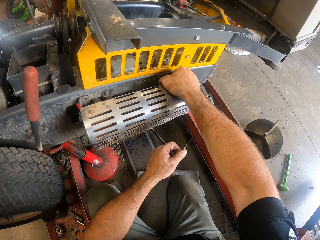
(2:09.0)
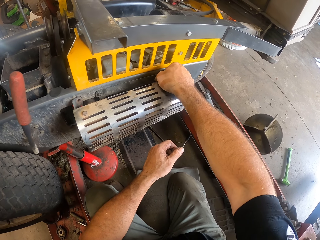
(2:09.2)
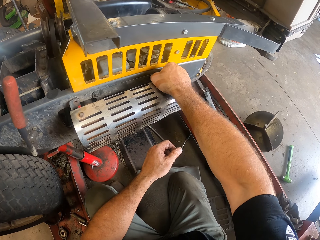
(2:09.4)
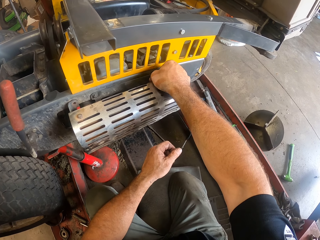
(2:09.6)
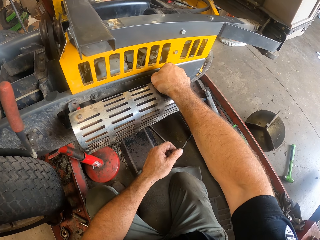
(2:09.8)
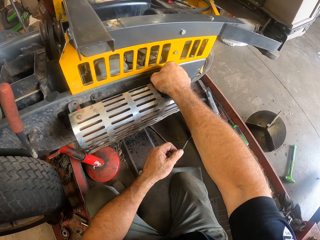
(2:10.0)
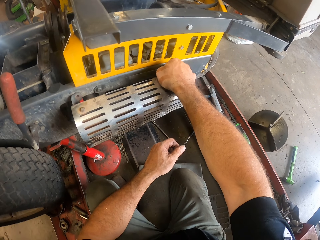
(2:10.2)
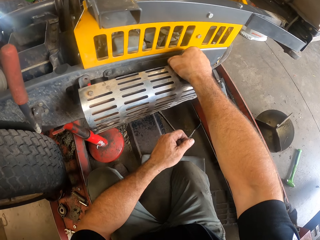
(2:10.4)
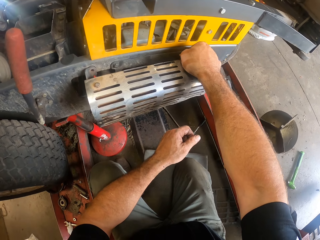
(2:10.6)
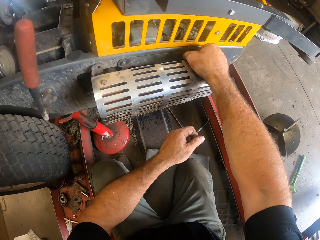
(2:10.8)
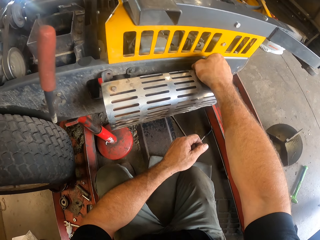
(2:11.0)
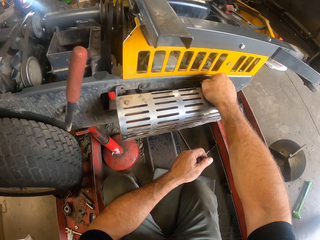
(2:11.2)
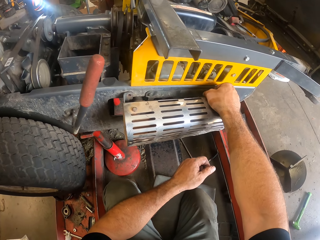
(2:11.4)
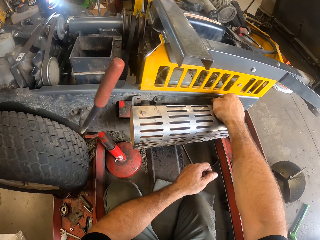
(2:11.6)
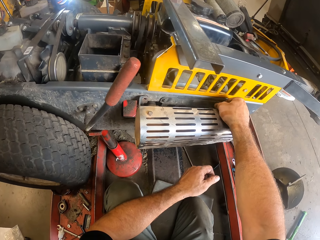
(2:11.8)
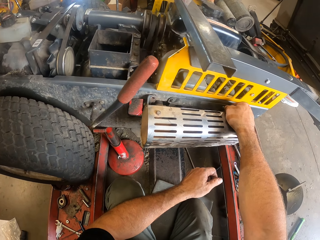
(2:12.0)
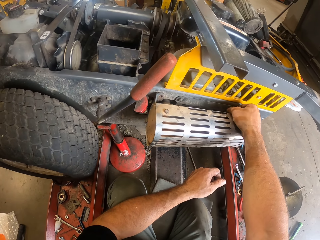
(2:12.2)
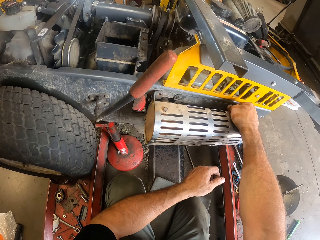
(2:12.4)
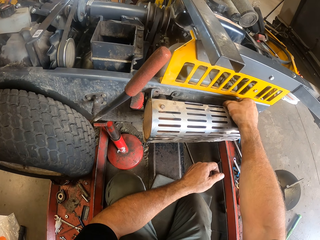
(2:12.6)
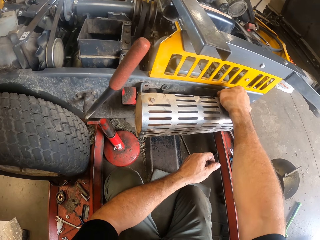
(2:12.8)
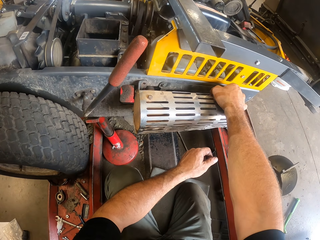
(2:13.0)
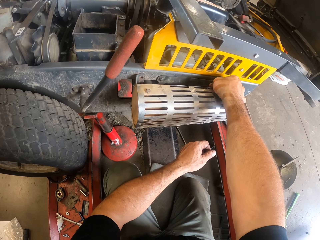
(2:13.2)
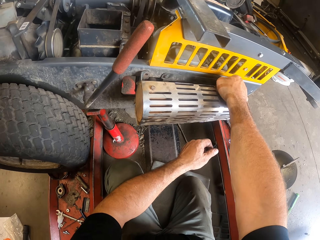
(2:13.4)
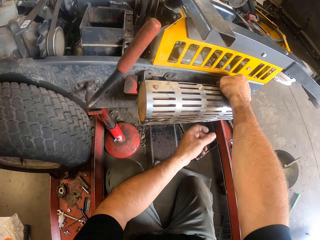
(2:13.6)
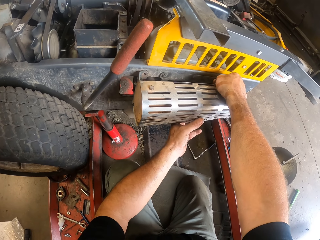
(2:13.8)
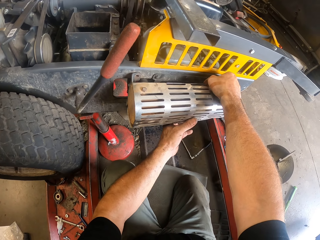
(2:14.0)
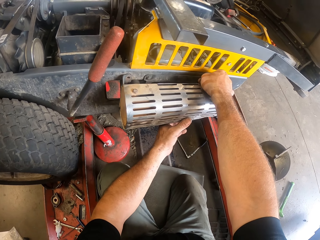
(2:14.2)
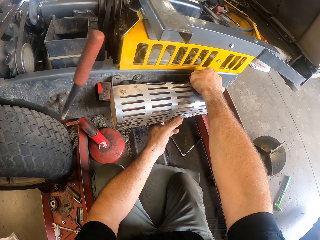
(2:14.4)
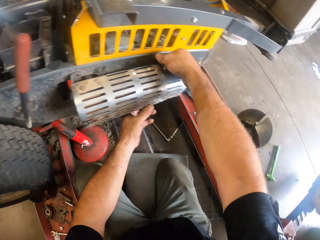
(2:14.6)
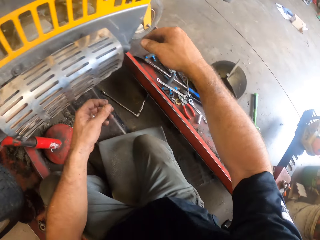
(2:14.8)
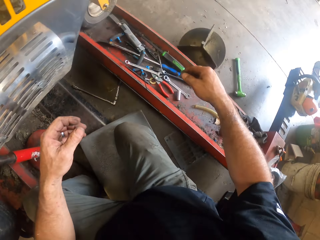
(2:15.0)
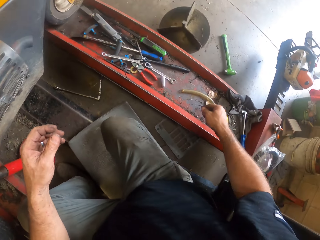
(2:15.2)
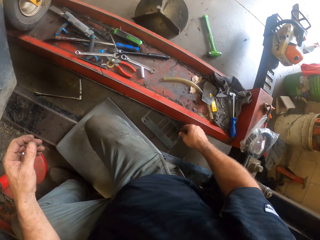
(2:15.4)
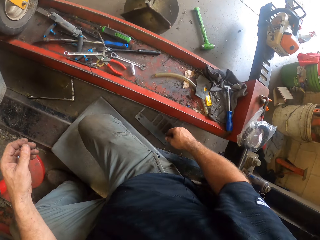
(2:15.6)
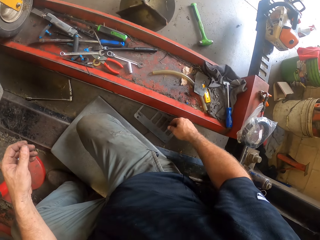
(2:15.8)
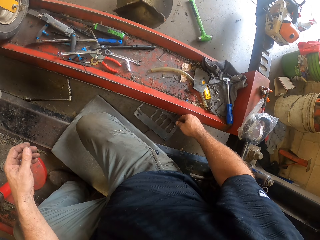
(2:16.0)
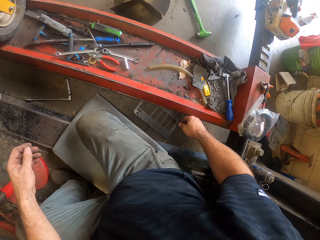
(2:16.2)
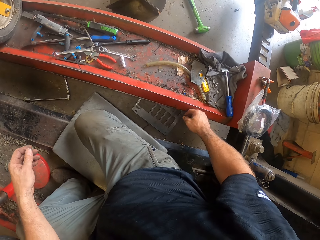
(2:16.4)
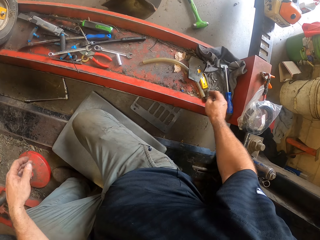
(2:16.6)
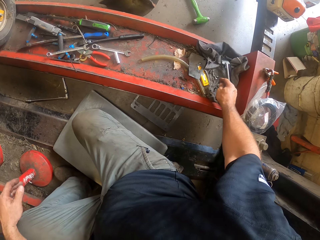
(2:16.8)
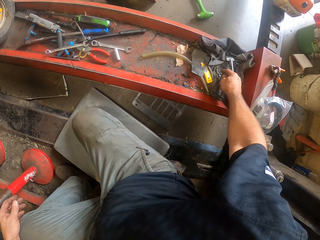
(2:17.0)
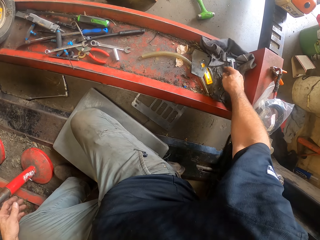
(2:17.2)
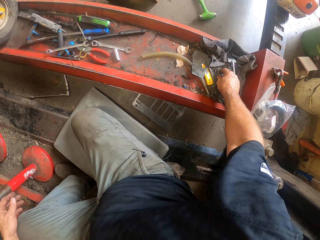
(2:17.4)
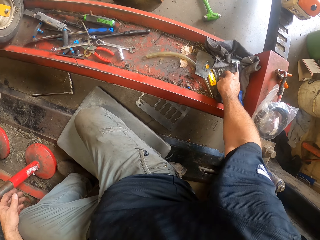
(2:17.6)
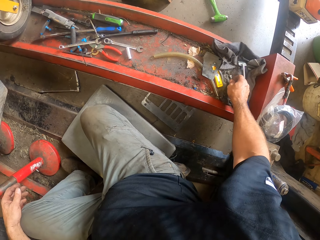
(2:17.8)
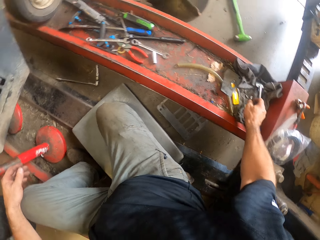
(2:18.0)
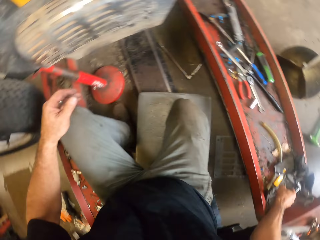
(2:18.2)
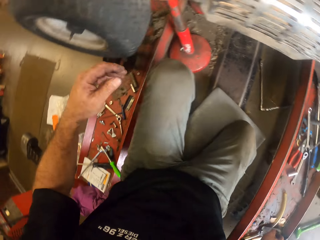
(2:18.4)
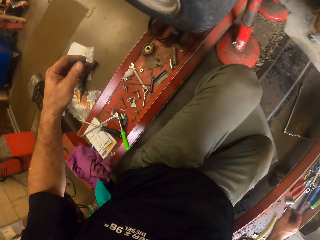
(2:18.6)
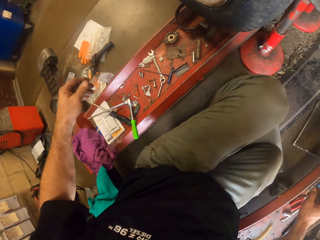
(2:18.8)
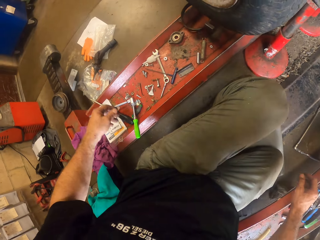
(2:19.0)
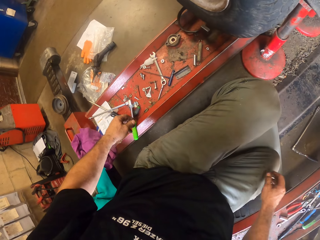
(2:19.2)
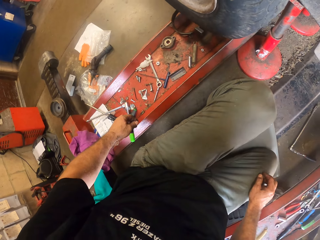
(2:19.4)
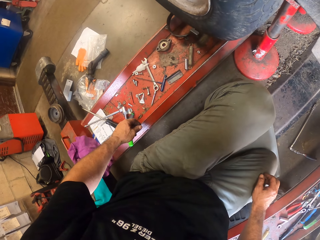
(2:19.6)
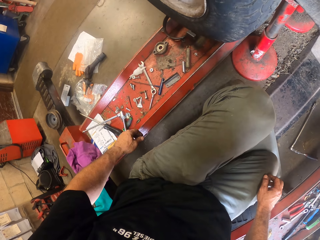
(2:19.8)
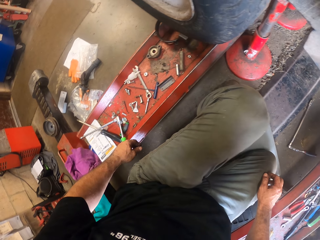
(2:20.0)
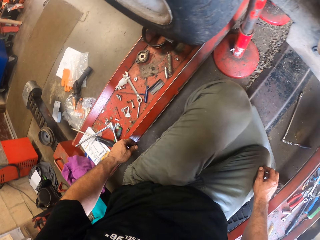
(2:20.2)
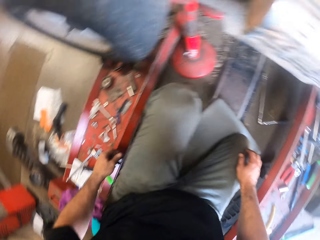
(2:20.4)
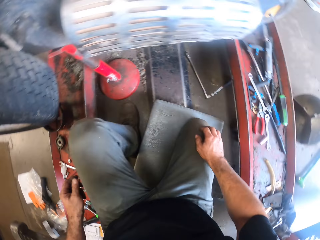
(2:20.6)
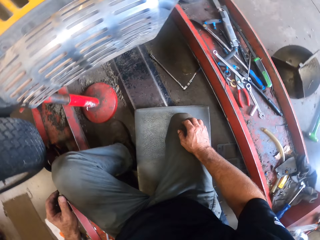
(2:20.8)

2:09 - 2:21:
The camera wearer removes both hands from the lawnmower. He looks around. He lifts the right hand. He picks another nut with his right hand from the car lift. He looks around.

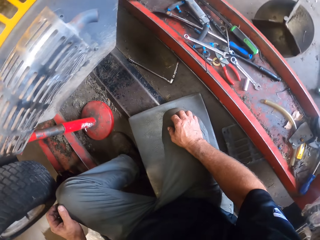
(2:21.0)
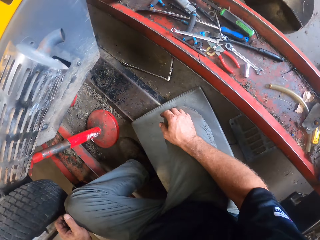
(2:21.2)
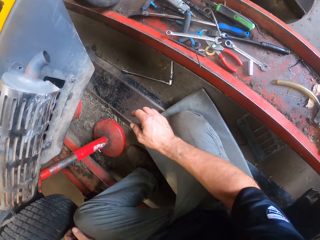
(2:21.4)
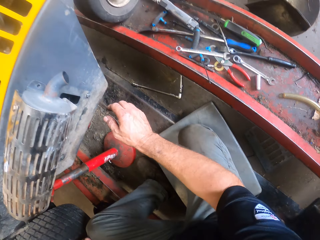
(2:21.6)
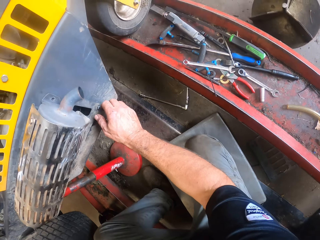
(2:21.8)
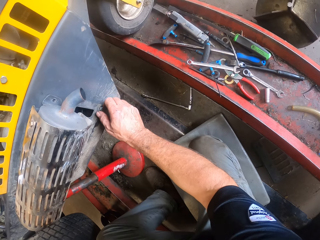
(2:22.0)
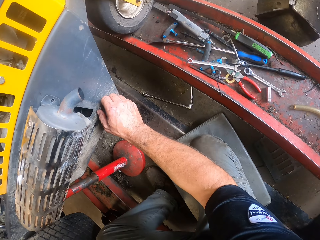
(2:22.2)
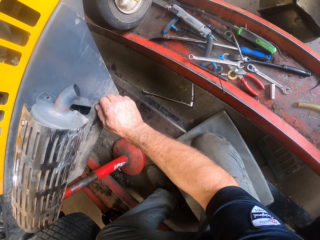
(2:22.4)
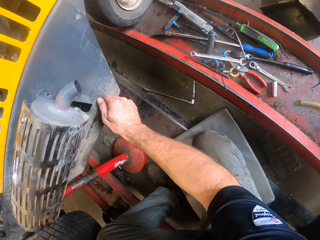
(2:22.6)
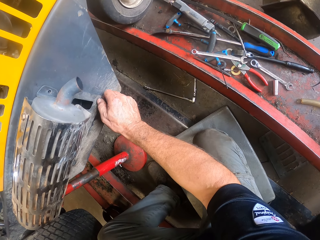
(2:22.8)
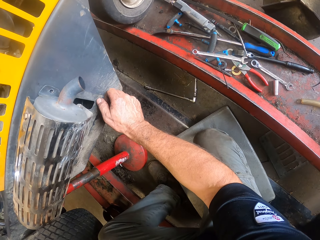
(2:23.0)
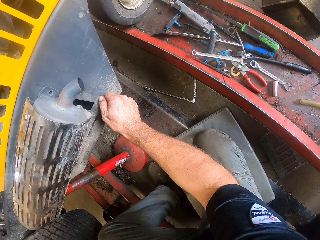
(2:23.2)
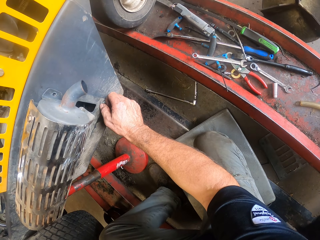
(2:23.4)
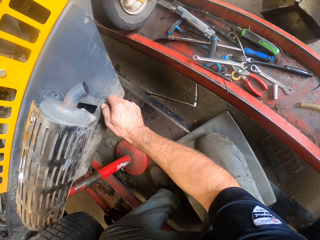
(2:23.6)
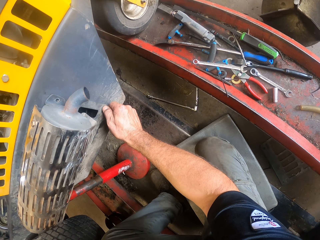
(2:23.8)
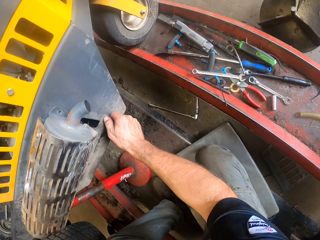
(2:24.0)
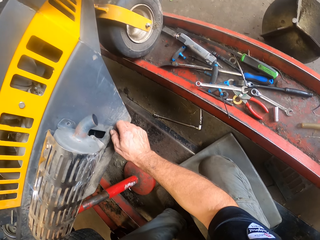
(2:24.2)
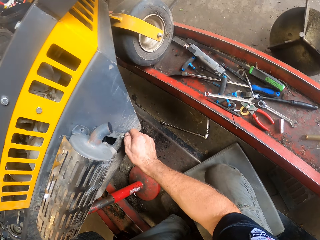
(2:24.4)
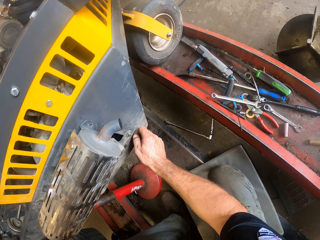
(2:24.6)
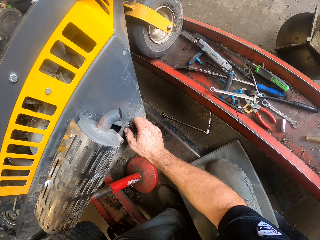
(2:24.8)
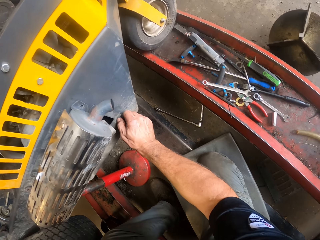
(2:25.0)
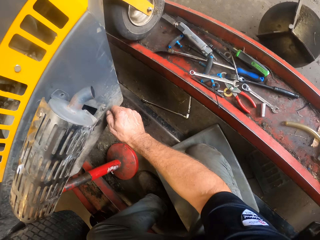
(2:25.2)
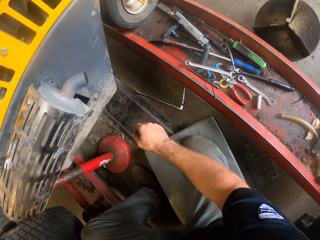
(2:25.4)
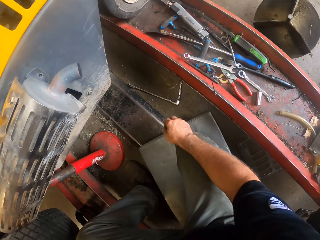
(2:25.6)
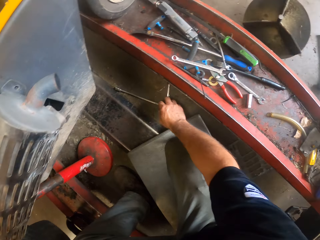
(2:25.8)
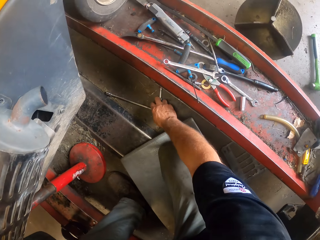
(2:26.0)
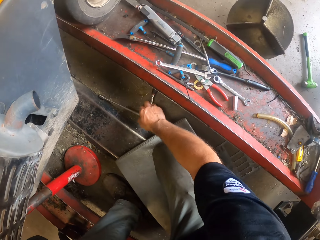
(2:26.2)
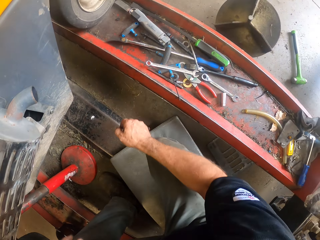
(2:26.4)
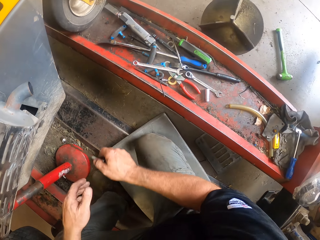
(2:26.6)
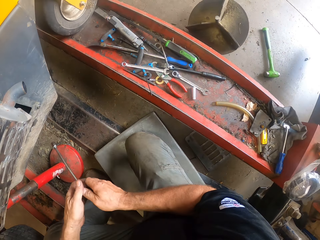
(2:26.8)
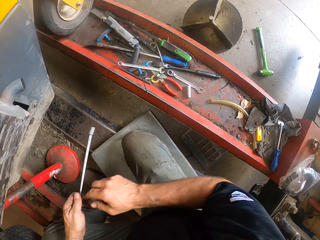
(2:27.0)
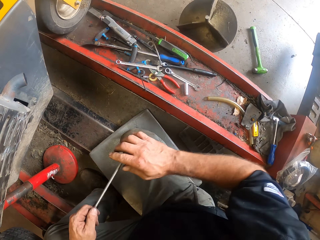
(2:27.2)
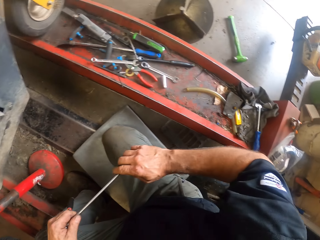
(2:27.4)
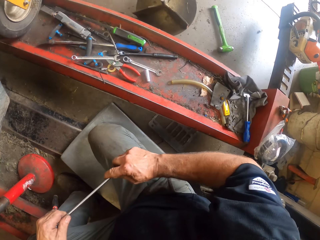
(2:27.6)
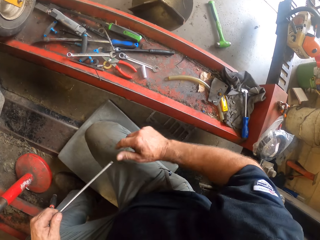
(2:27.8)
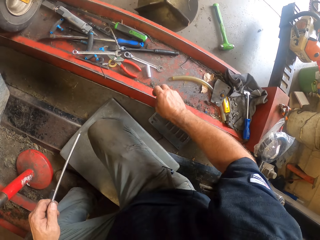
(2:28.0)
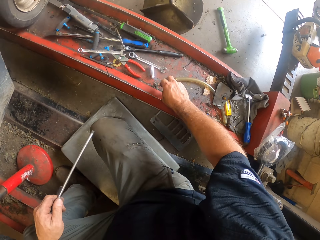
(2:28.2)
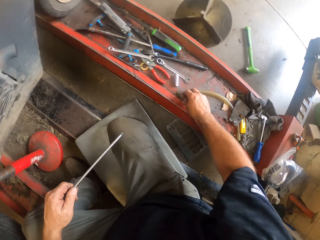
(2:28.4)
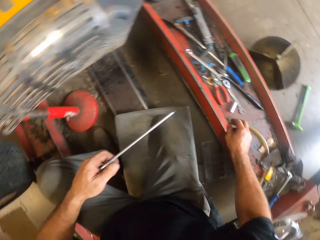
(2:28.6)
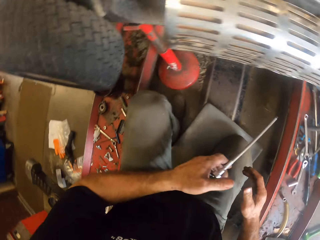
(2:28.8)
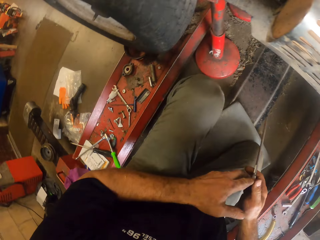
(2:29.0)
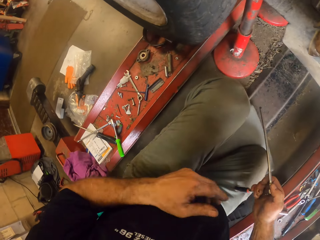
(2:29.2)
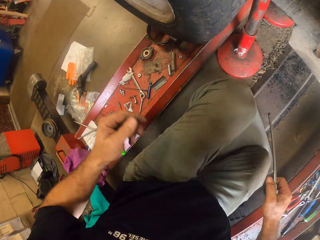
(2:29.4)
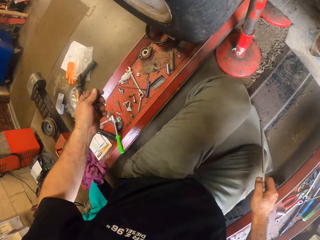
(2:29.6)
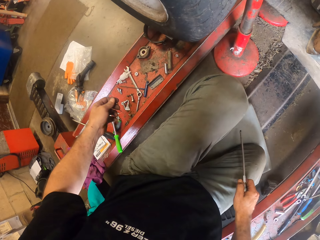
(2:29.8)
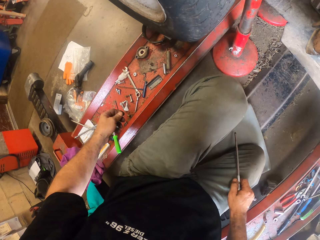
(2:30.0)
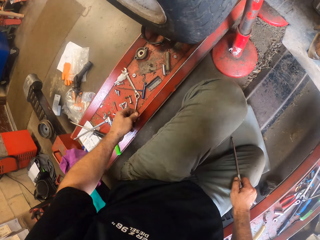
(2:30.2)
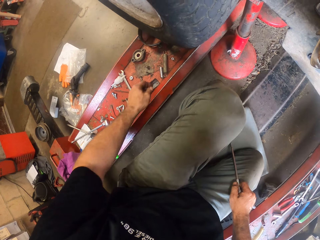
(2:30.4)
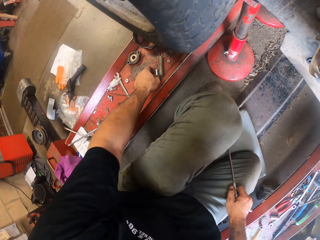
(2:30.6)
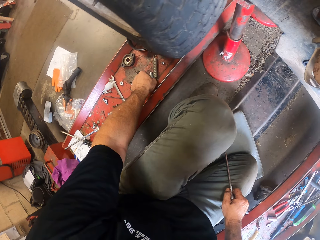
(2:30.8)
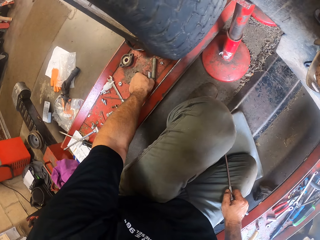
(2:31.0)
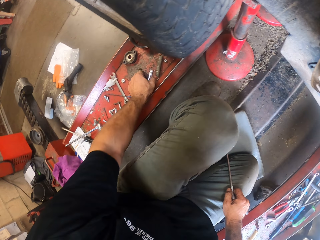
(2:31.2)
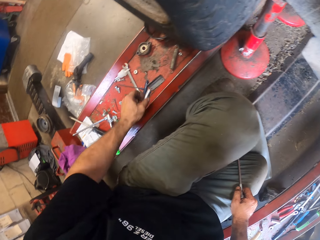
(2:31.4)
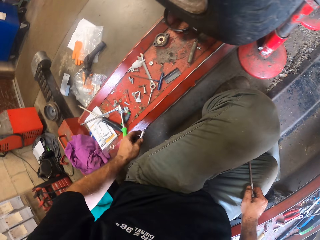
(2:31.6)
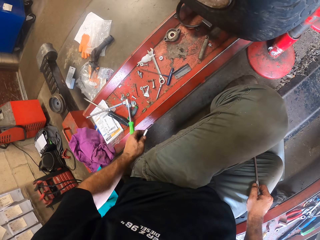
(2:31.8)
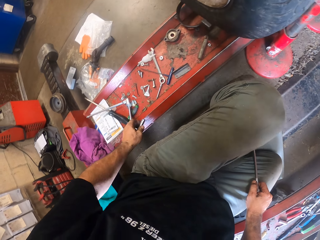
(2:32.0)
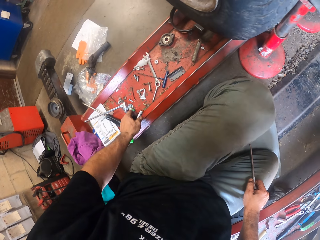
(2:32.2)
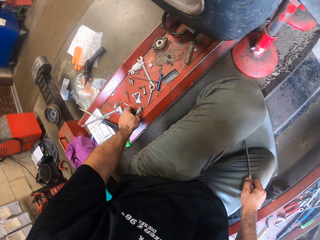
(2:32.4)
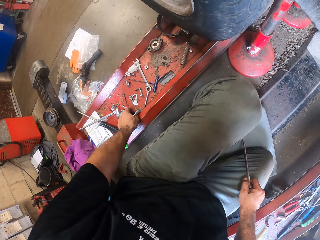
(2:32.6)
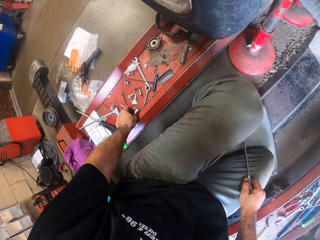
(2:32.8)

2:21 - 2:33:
The camera wearer holds the lawnmower with the right hand. He screws the nut on the part of the lawn mower to the lawn mower. He lets go of the lawnmower. He picks the plug spanner or socket wrench on the floor with his right hand. He holds the socket wrench with both hands. He turns the socket wrench. He removes a part of the plug spanner with his right hand. He holds the car lift. He drops the part of the plug spanner on the rail with his right hand. He holds the socket wrench with both hands. He lifts the left hand. He looks at the car lift. He picks up a drill bit or bolt with his left hand.
